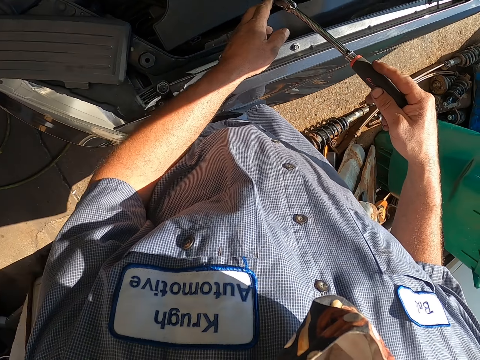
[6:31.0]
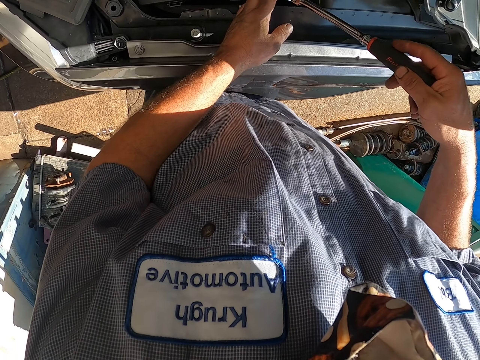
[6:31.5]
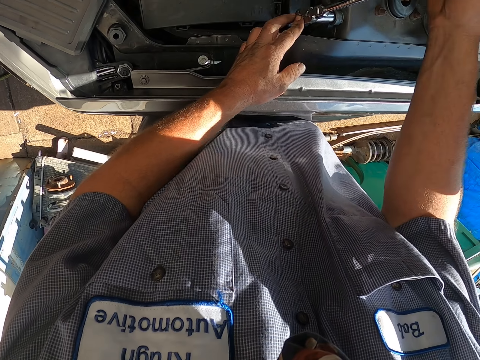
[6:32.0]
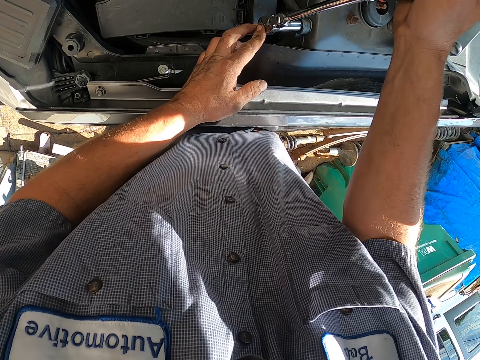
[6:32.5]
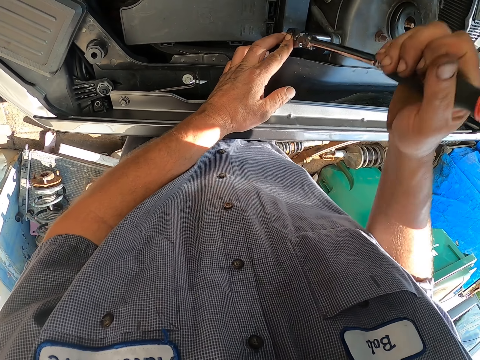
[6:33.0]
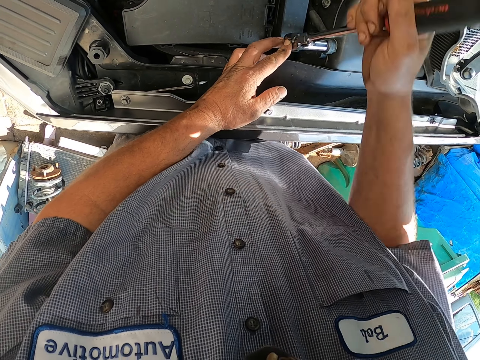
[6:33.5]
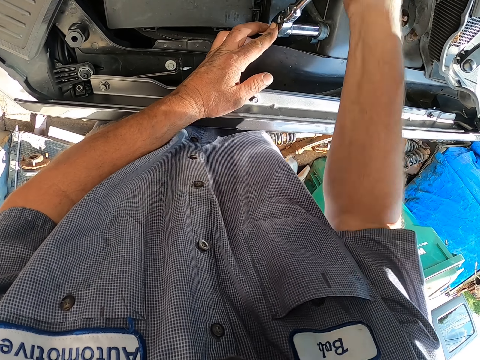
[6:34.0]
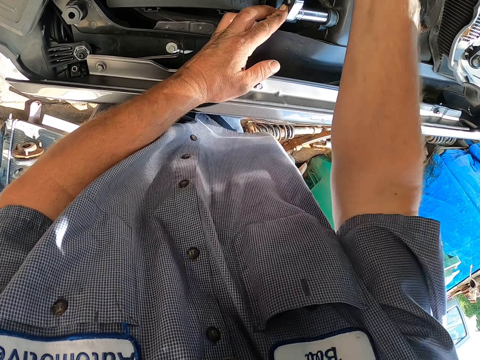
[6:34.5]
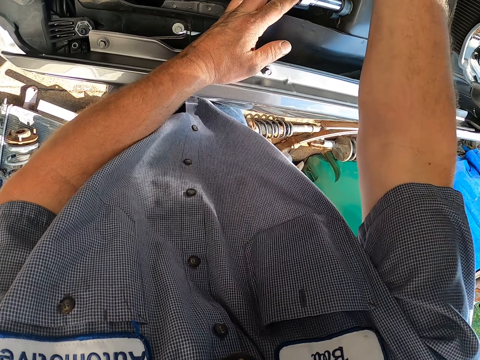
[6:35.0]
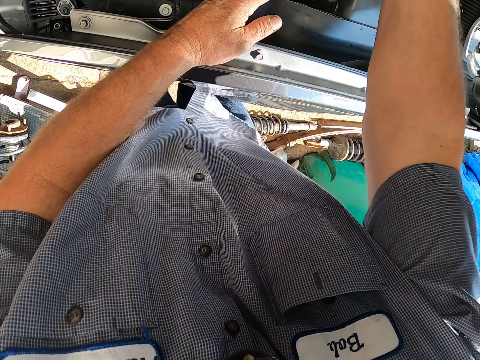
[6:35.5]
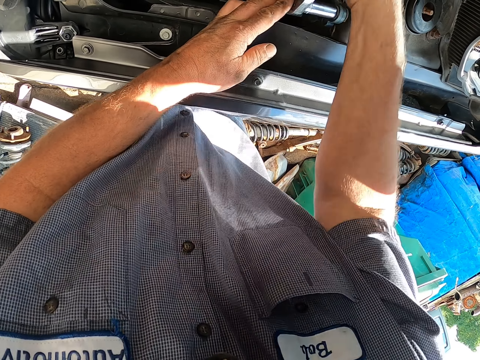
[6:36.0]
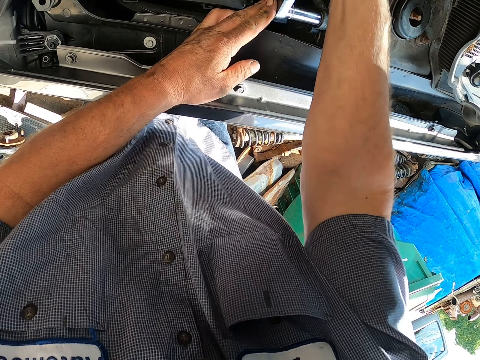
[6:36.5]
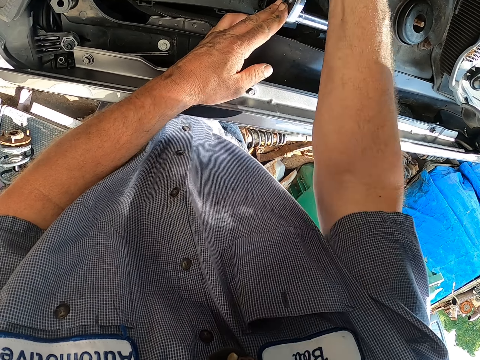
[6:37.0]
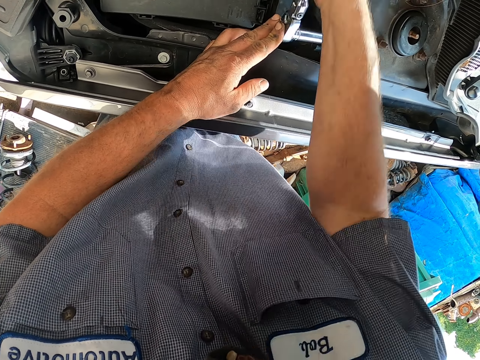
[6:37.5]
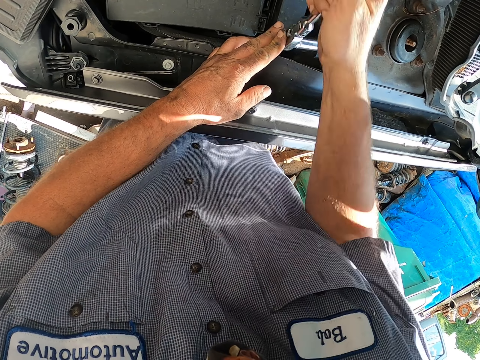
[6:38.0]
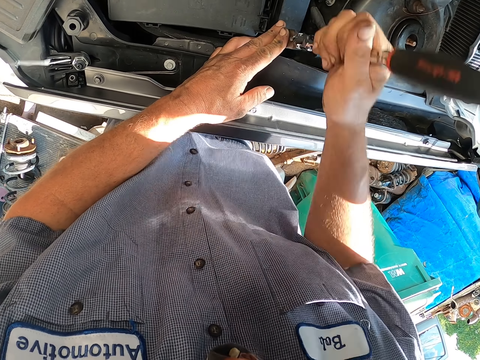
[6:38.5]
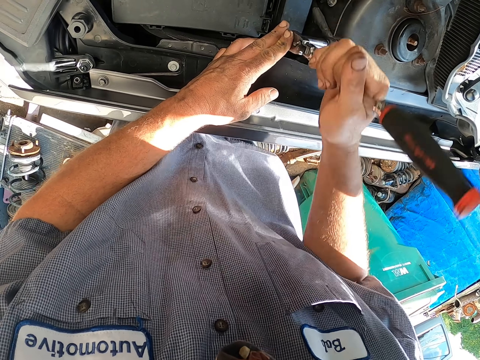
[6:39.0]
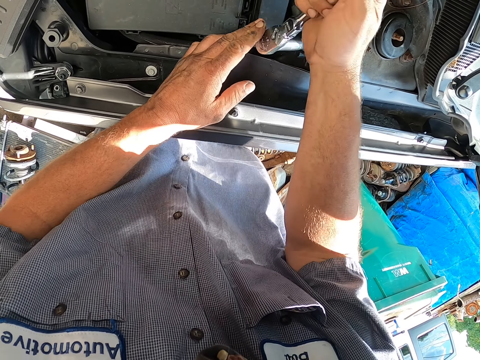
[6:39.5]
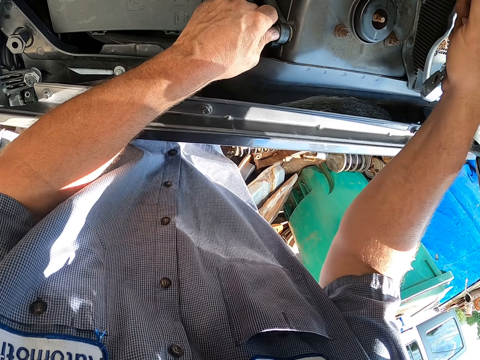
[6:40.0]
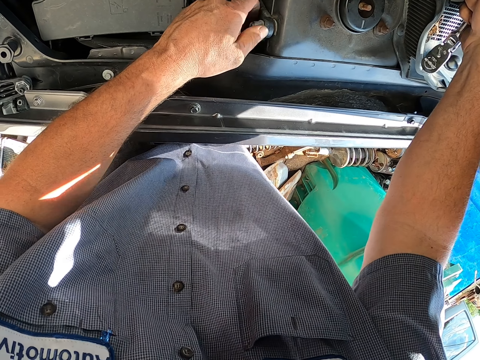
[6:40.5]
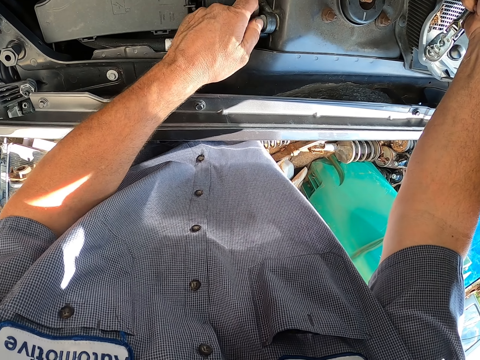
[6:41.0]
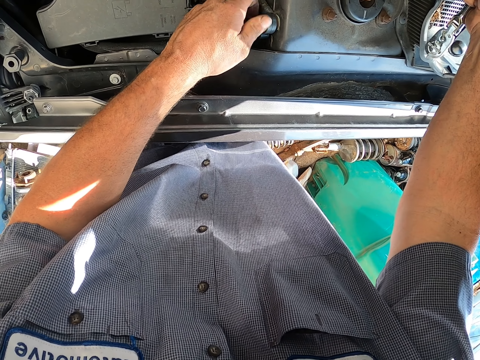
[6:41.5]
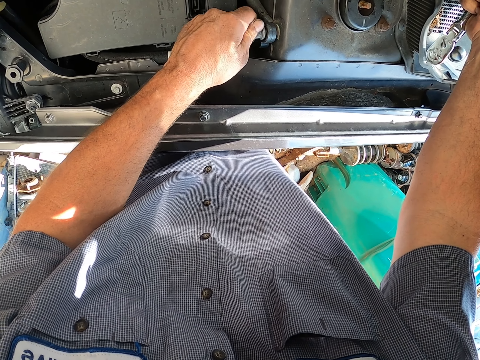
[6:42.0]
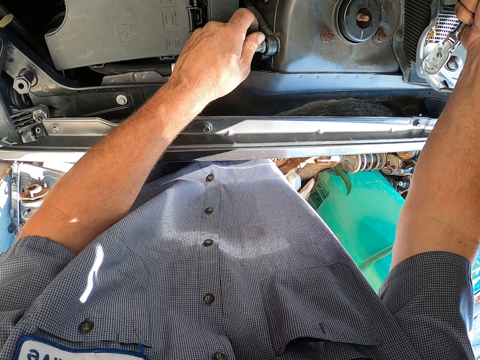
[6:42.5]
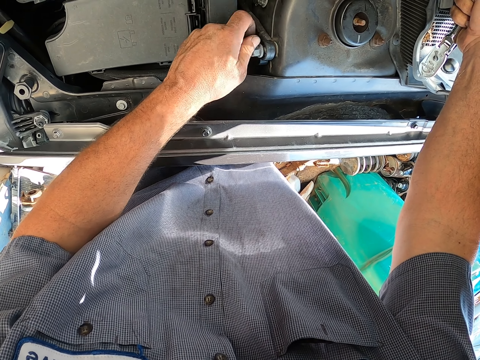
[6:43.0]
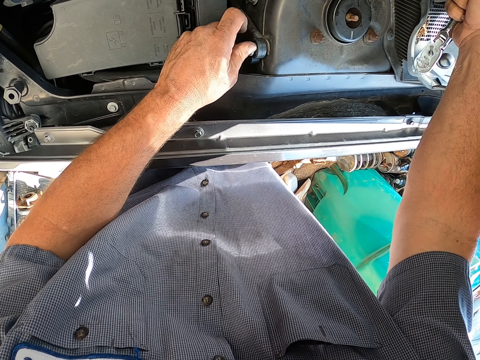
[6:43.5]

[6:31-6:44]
The camera wearer untightens a bolt with the bearing spanner. They remove the bolt with the spanner. They untighten the bolt with the hand.

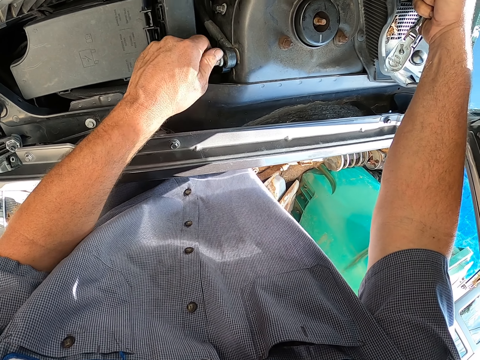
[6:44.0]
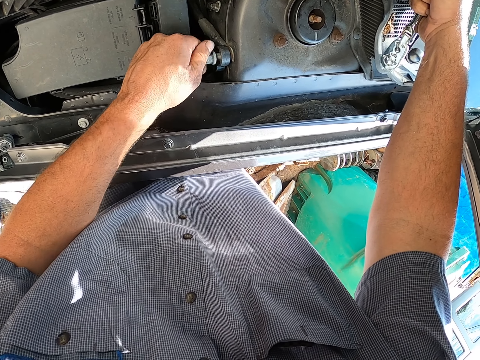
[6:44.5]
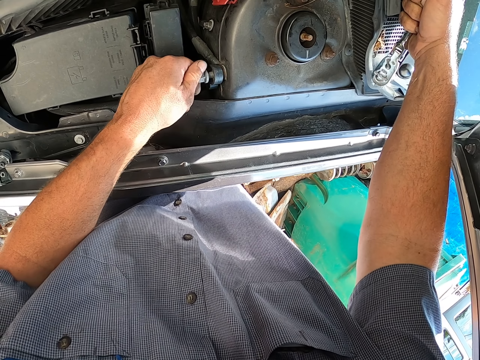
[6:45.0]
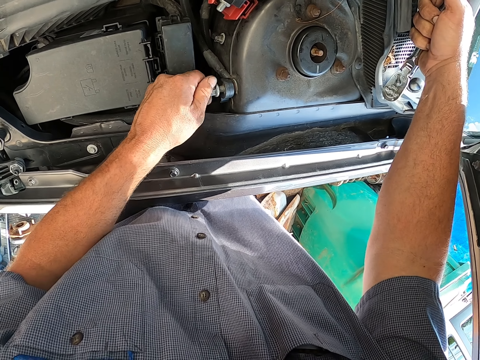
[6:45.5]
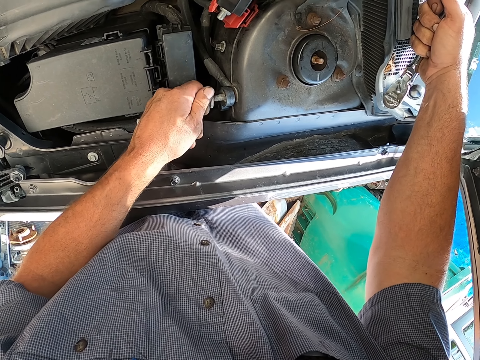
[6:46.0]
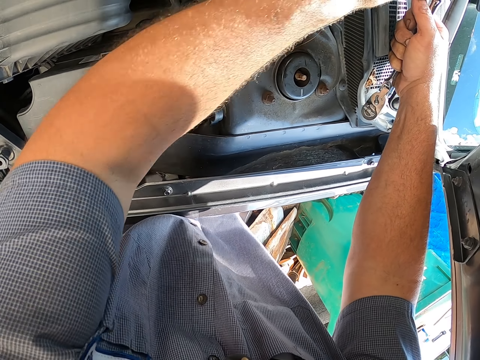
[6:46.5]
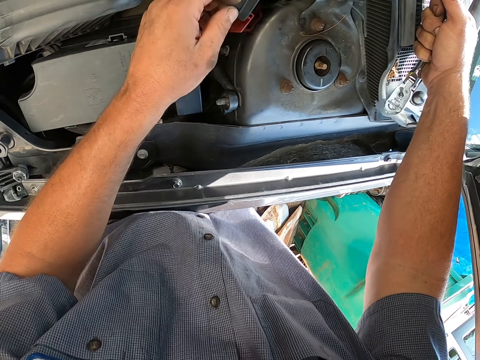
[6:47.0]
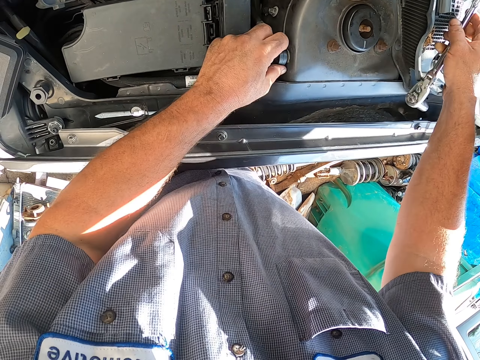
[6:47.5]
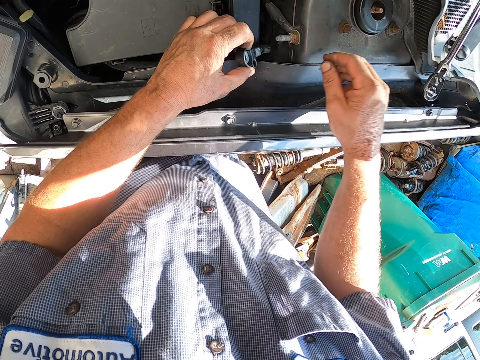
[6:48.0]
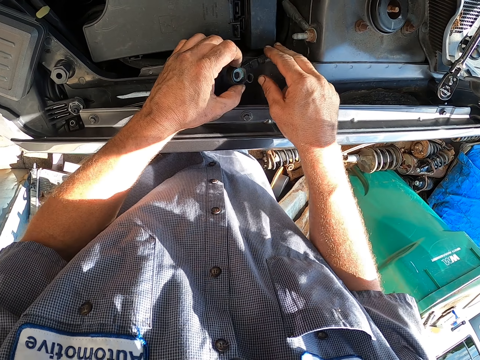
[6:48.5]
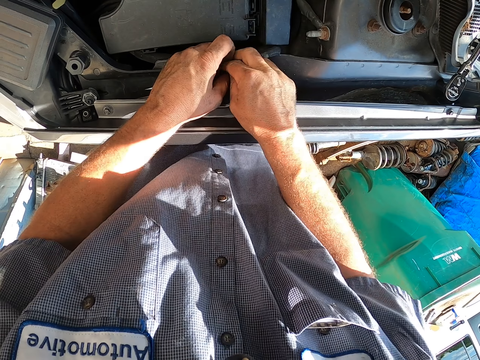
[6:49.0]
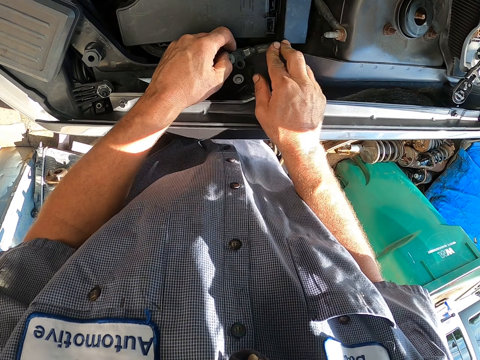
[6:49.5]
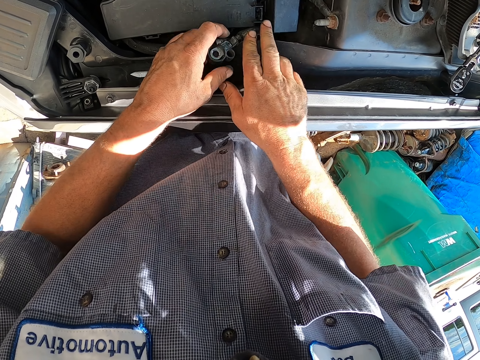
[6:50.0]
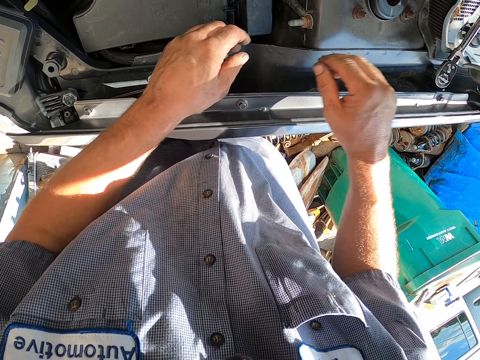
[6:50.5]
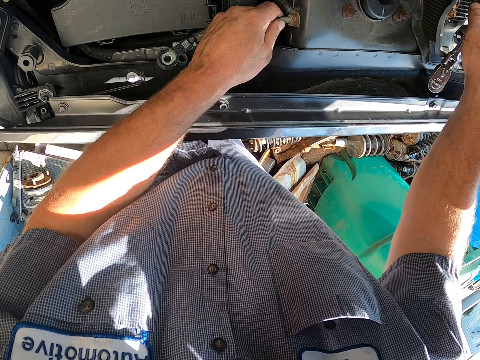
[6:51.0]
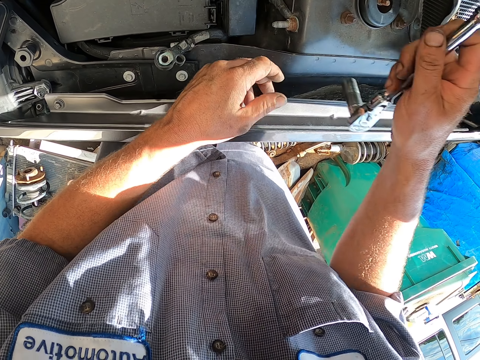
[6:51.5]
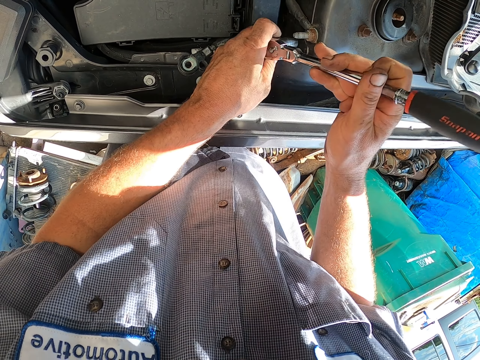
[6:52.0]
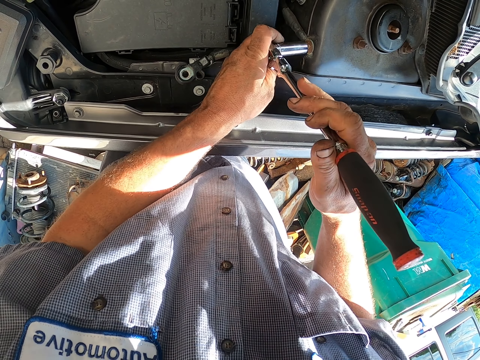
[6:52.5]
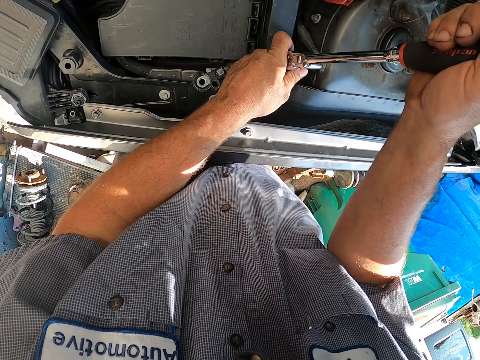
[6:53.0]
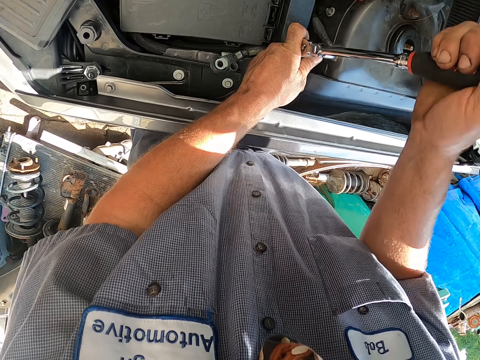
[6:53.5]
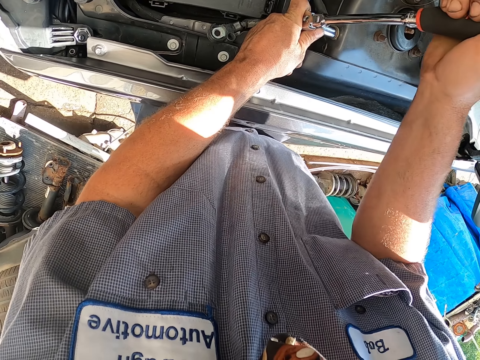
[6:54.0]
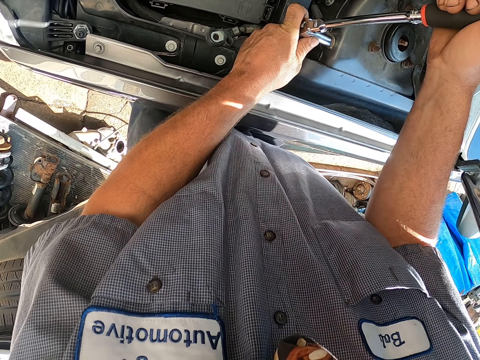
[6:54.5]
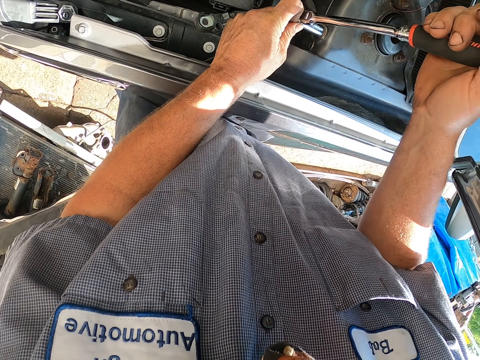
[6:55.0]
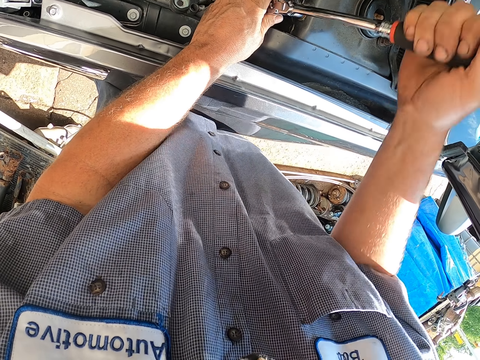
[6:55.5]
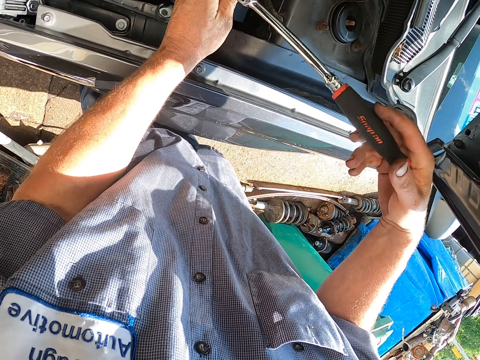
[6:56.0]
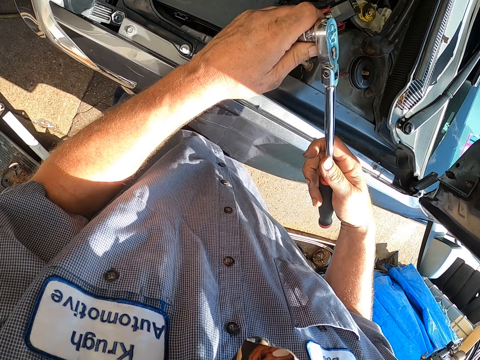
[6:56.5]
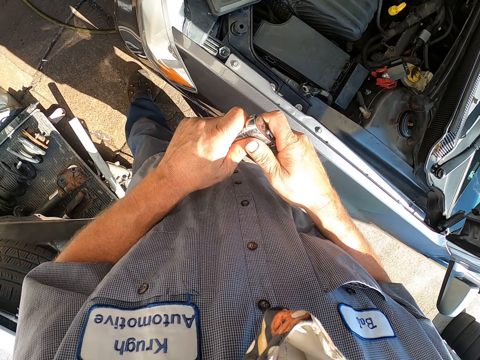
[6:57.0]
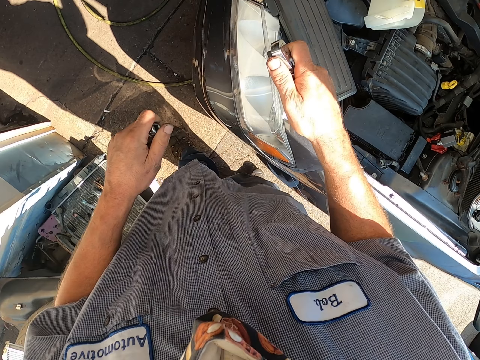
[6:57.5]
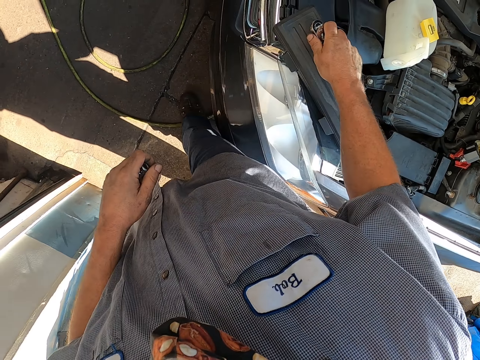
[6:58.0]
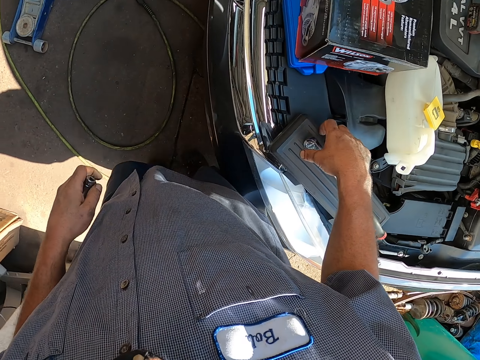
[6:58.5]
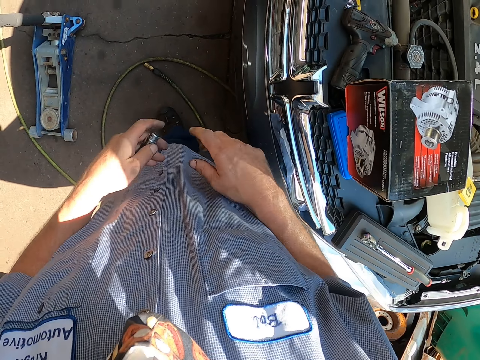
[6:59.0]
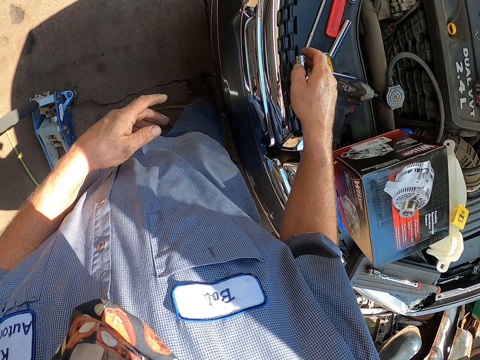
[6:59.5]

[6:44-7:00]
The camera wearer puts the bolt on the bonnet top. They take out the bonnet with the hand. They place something down. They pick the bearing spanner. They do something with the bearing spanner. They hold the bearing spanner. They pull out the box spanner from the bearing spanner. They walk around. They place down the bearing spanner.
